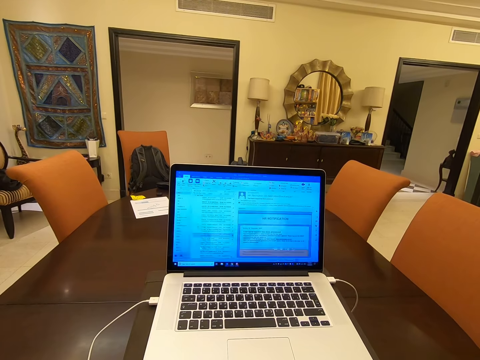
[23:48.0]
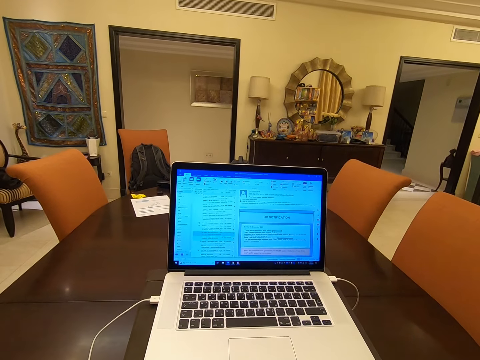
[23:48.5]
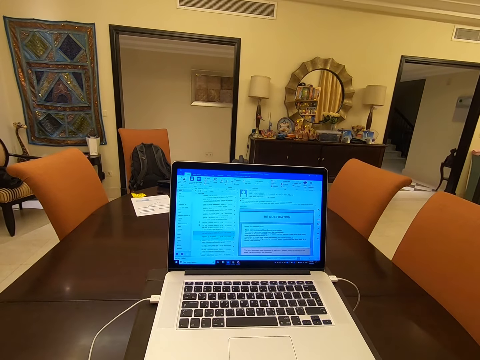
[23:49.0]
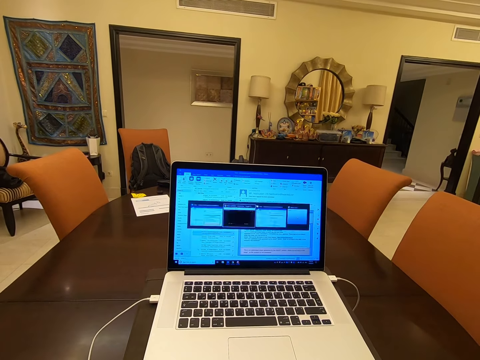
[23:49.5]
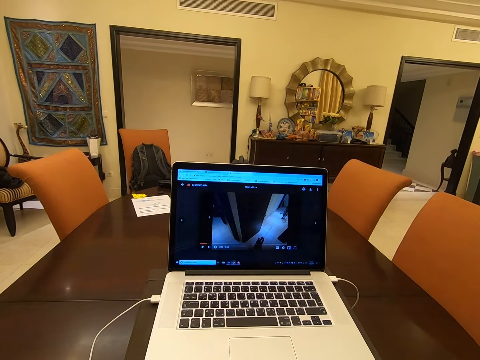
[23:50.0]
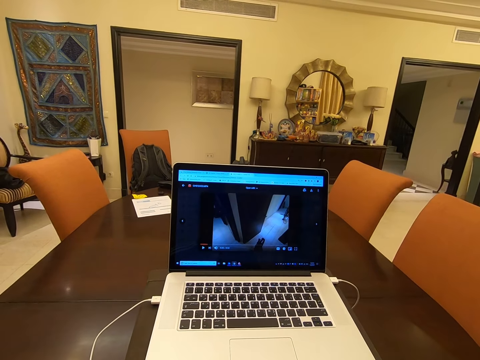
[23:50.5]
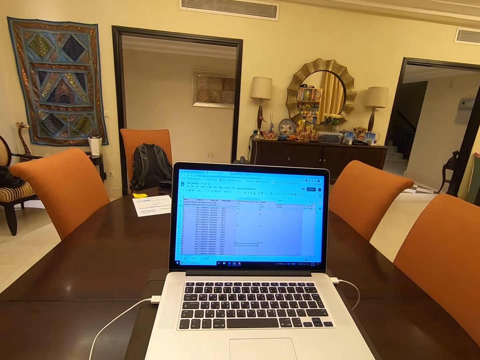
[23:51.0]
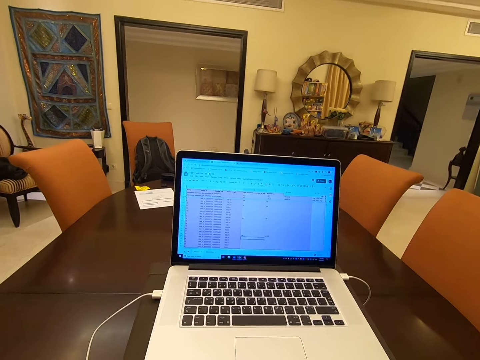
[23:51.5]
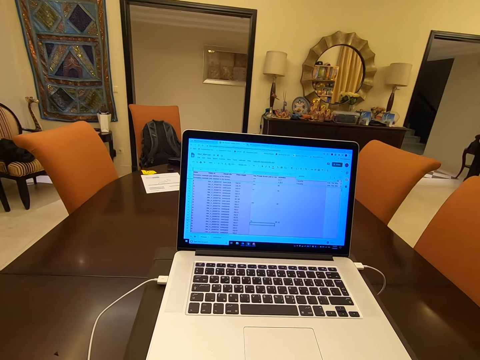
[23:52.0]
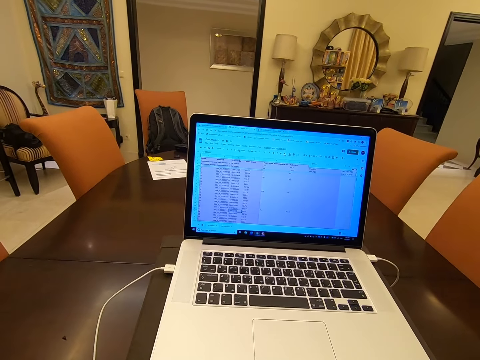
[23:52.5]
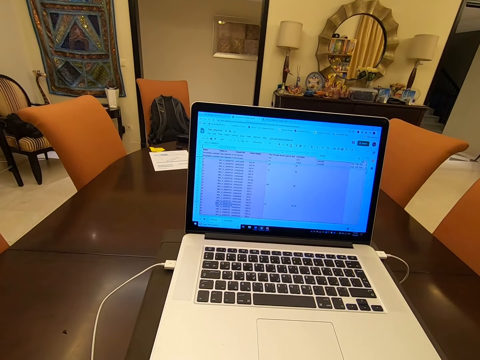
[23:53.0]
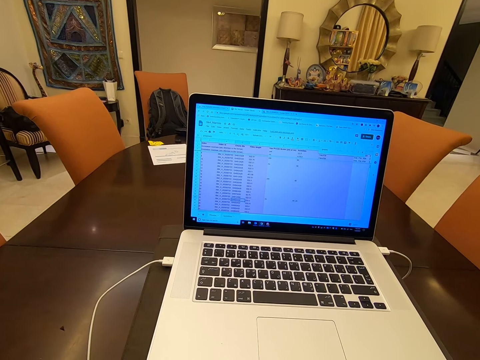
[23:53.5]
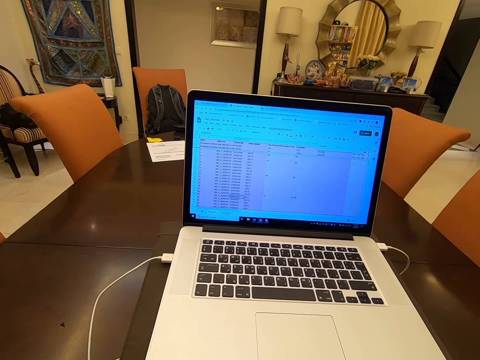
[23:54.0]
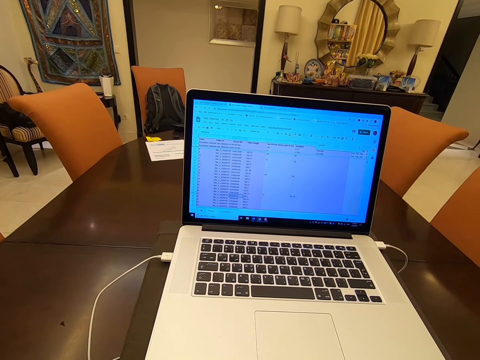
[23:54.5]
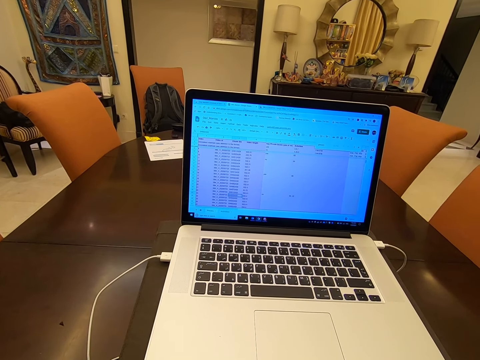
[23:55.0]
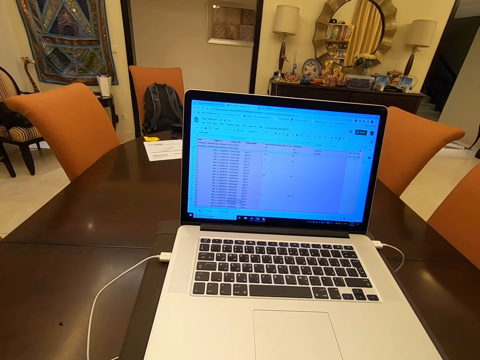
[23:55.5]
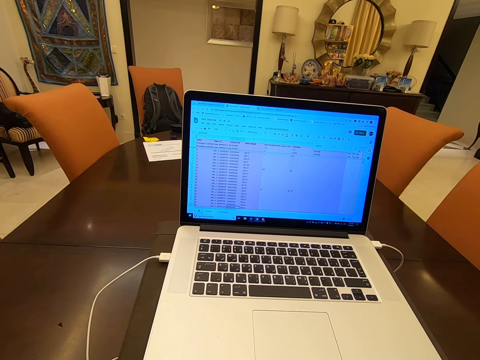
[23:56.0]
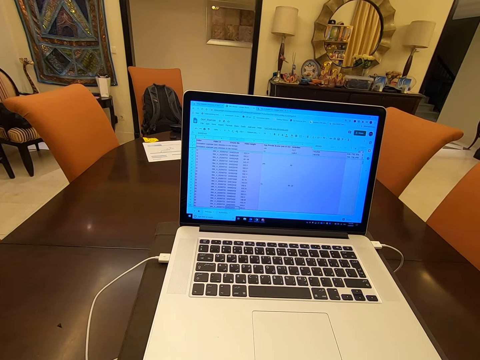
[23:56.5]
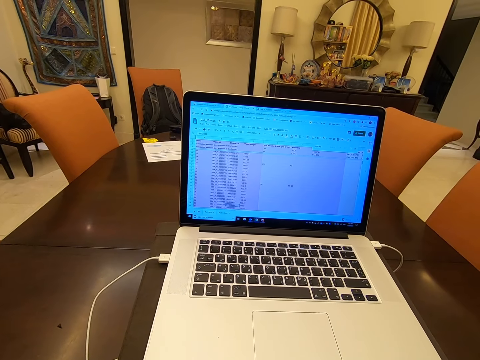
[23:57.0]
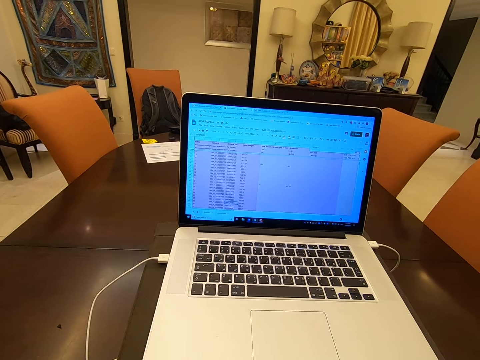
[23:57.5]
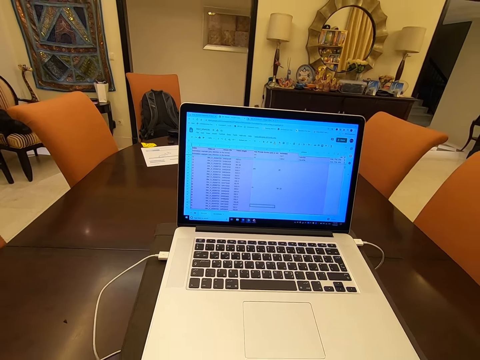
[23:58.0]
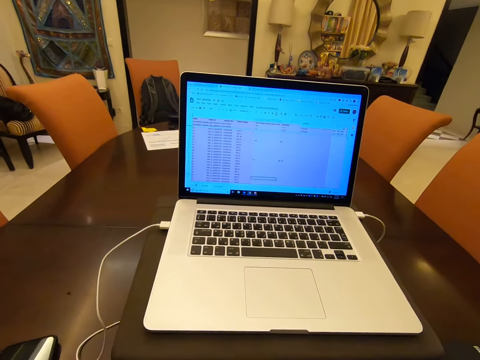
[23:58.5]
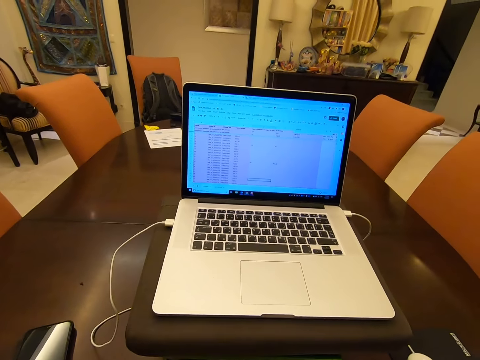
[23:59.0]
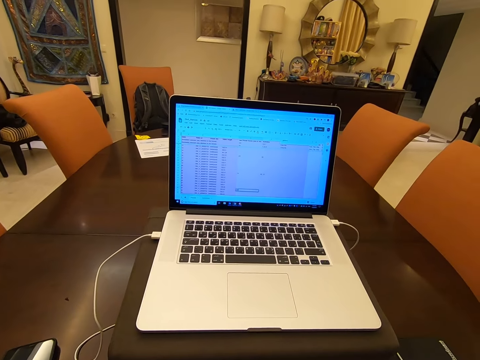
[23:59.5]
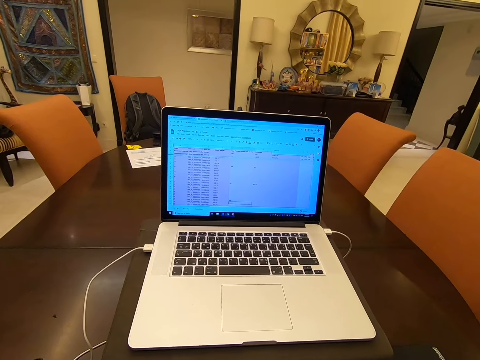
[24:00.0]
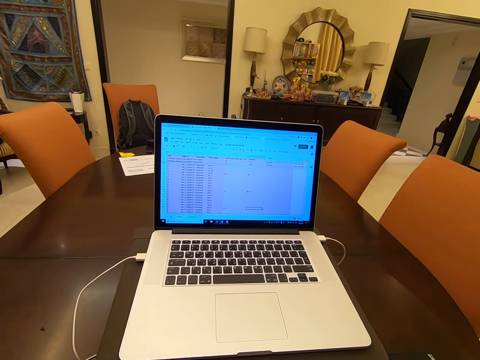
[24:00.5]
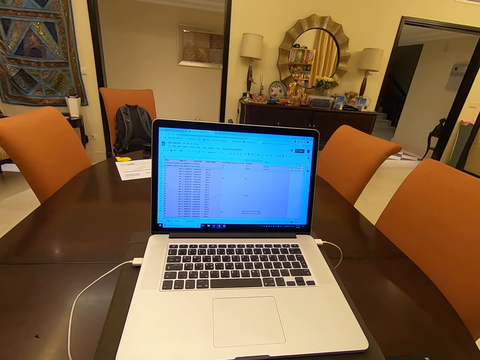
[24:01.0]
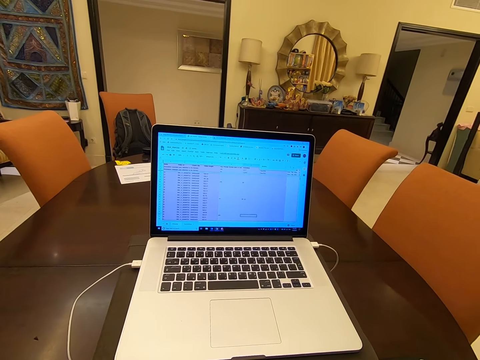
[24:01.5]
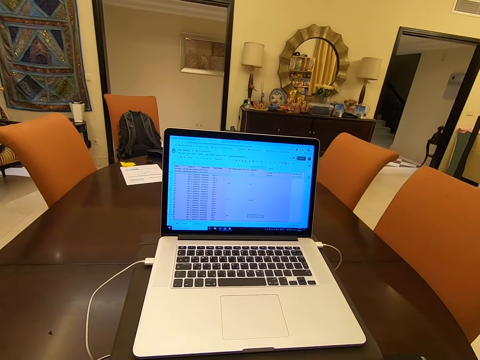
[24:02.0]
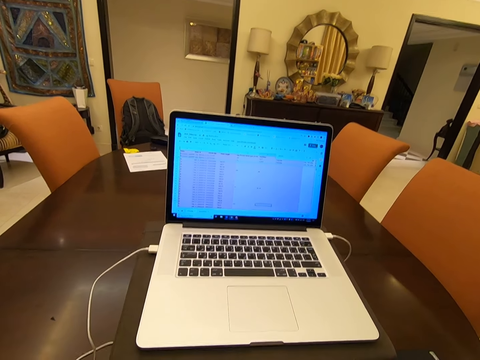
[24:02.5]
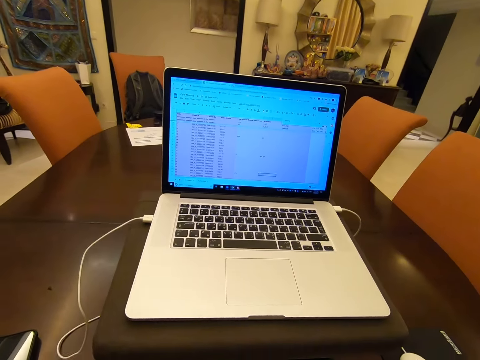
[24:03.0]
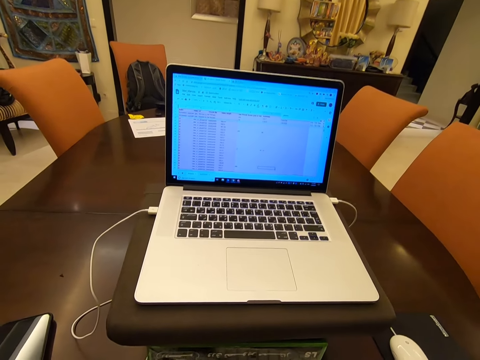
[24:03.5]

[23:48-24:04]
The camera wearer scrolls on the laptop. They stare at the laptop.

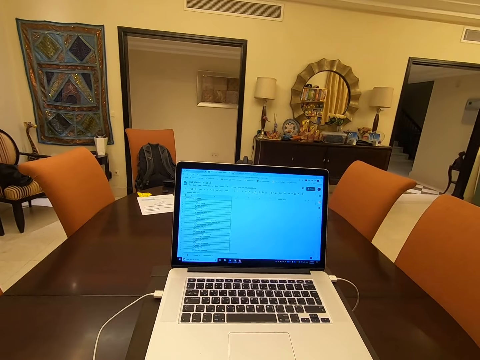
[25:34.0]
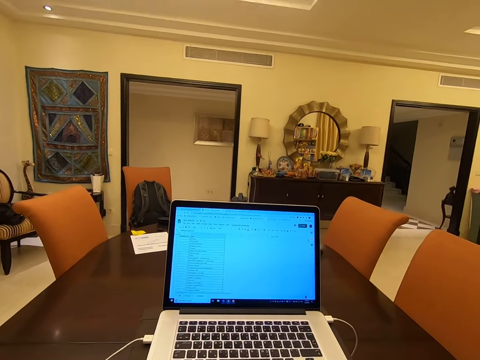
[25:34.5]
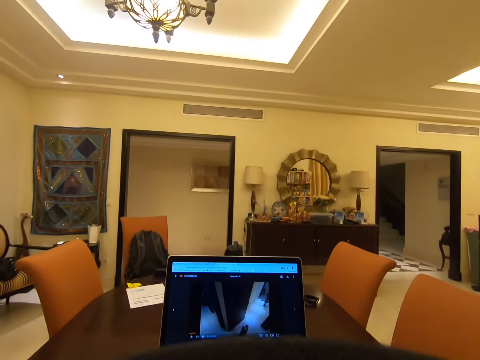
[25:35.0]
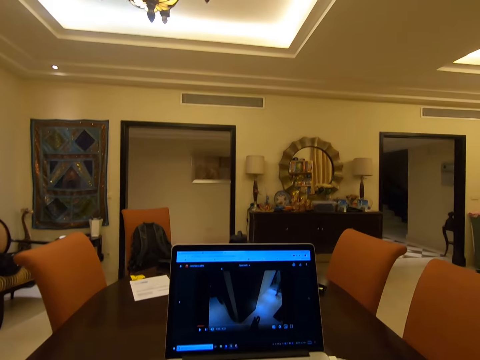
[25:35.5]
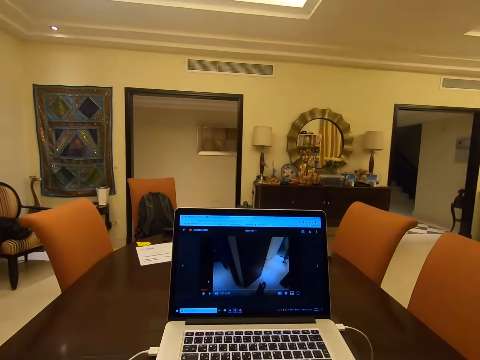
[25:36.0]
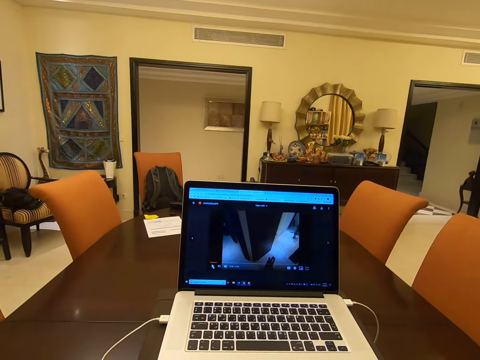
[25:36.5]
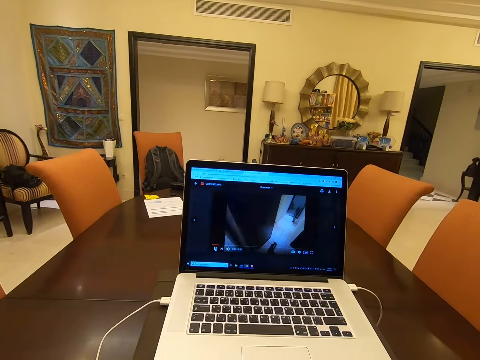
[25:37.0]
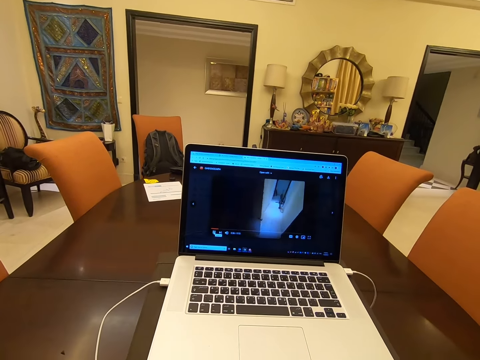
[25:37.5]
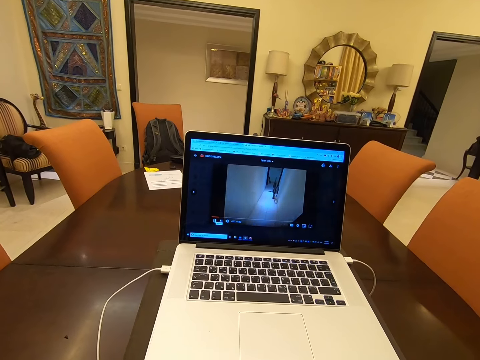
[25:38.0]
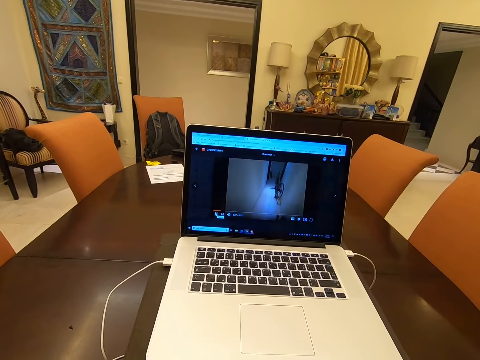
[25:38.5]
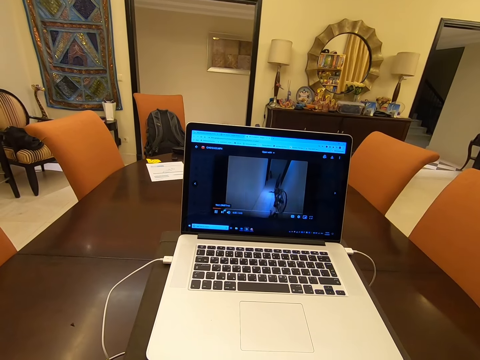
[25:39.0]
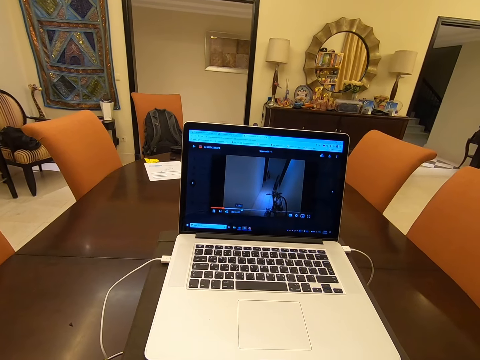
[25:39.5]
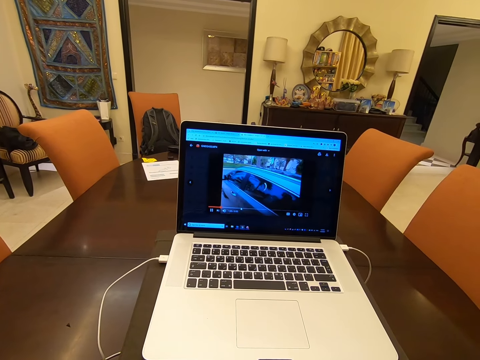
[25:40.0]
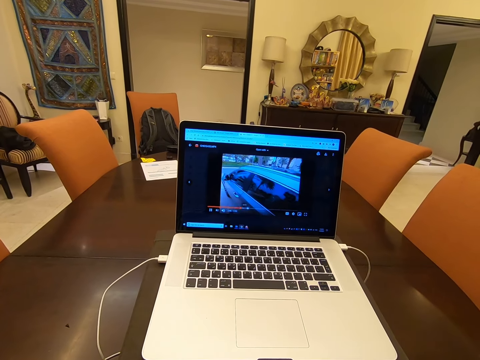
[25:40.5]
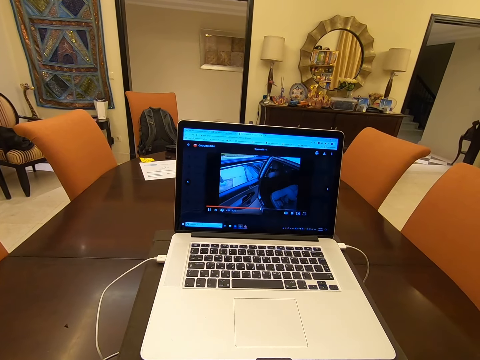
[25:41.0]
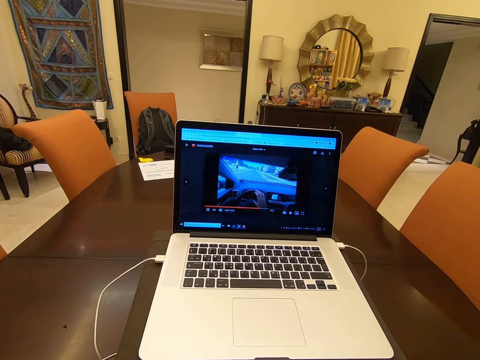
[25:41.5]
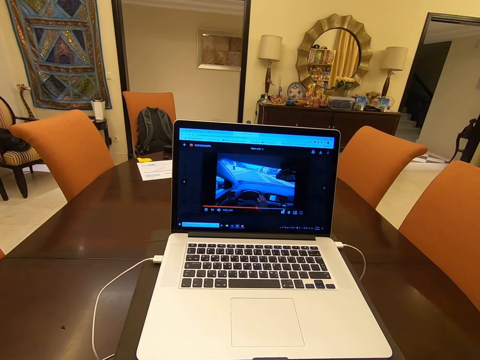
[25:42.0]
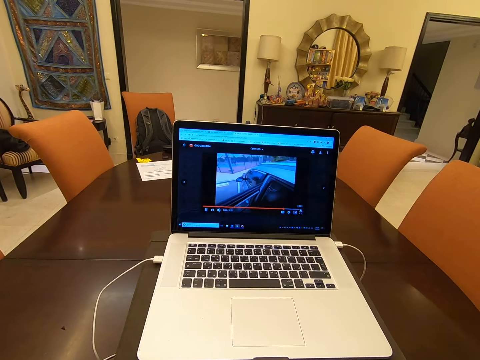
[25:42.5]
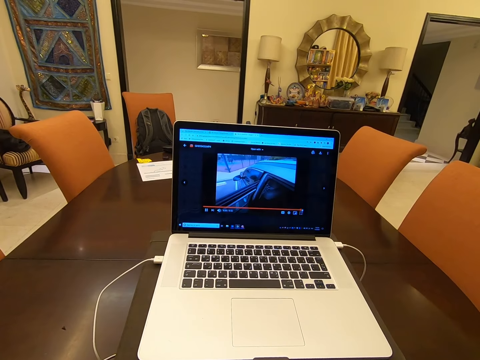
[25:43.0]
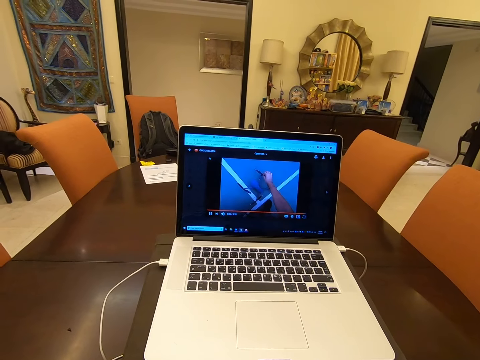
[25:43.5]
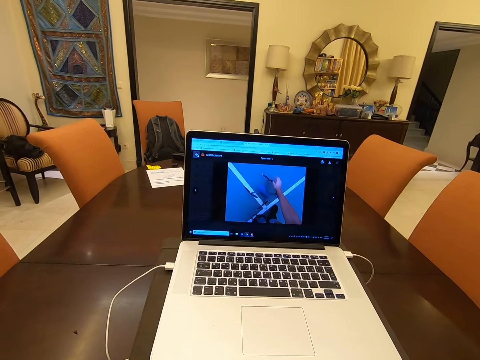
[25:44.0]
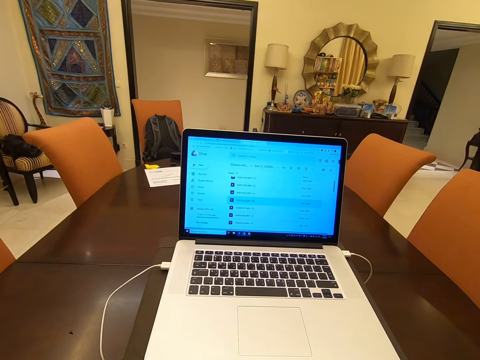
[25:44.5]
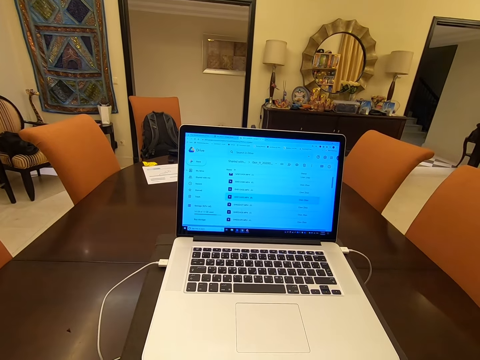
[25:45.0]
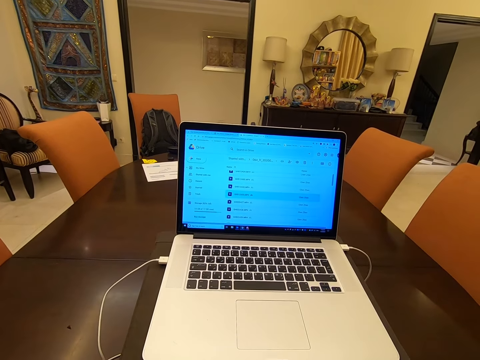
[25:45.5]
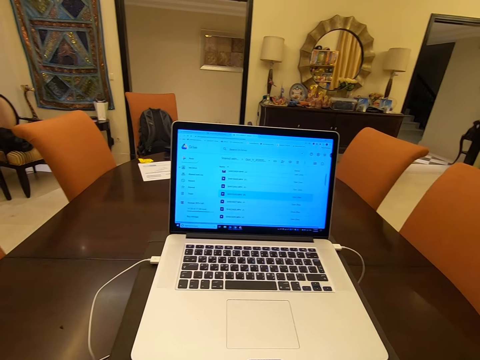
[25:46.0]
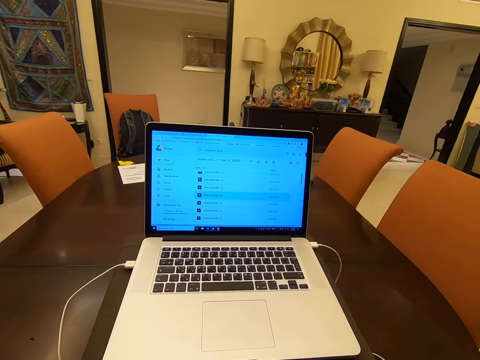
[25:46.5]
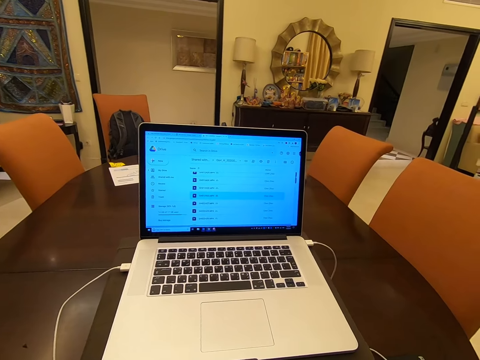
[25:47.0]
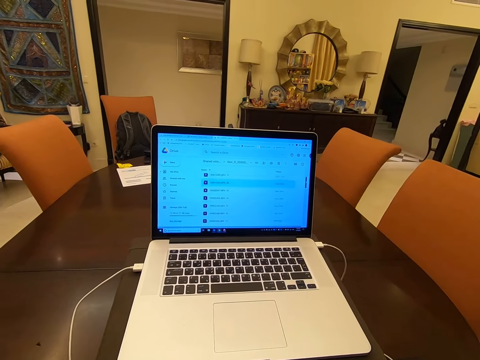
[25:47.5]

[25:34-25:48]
The camera wearer watches a movie in the laptop. They move the cursor on the laptop screen.
